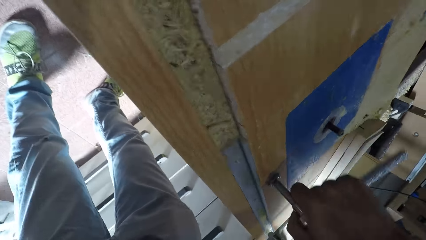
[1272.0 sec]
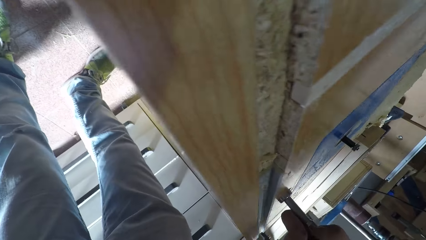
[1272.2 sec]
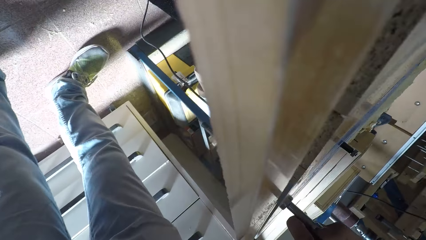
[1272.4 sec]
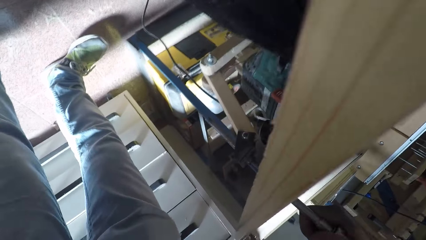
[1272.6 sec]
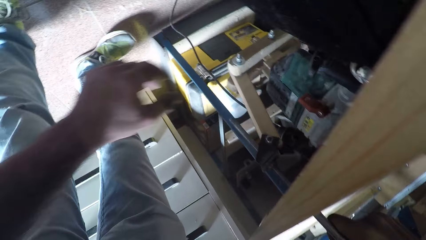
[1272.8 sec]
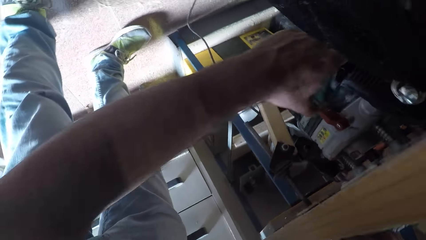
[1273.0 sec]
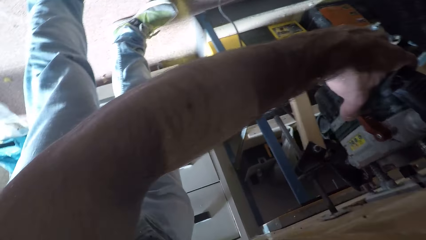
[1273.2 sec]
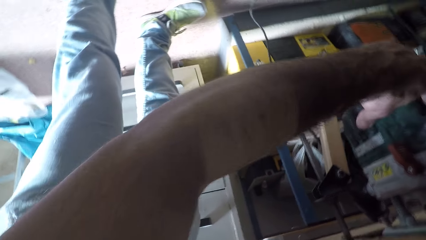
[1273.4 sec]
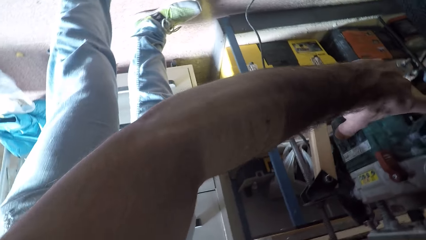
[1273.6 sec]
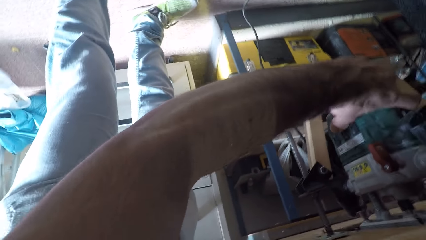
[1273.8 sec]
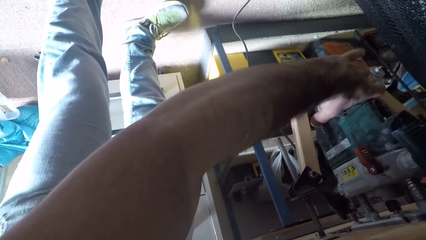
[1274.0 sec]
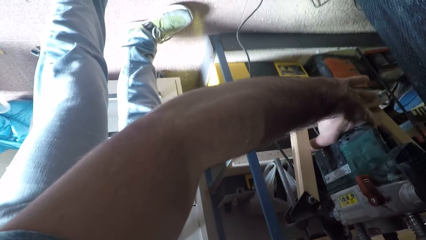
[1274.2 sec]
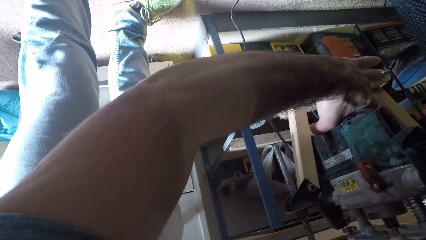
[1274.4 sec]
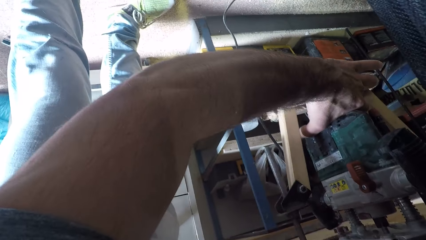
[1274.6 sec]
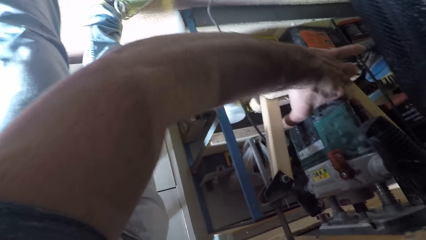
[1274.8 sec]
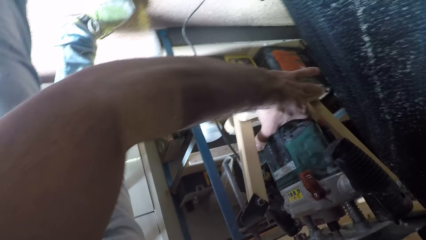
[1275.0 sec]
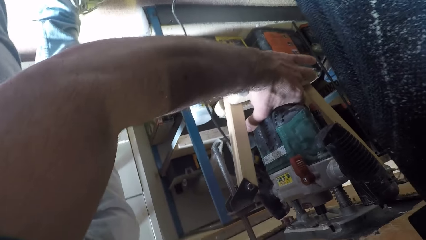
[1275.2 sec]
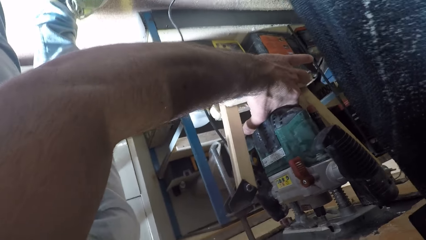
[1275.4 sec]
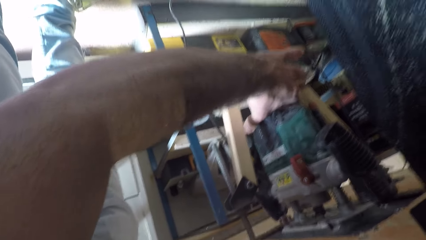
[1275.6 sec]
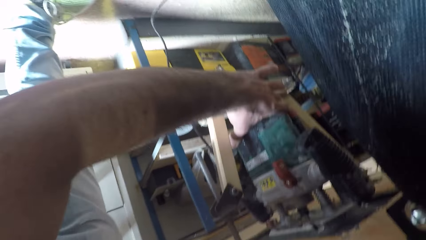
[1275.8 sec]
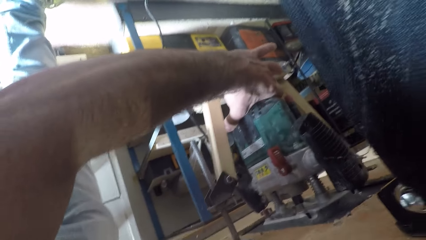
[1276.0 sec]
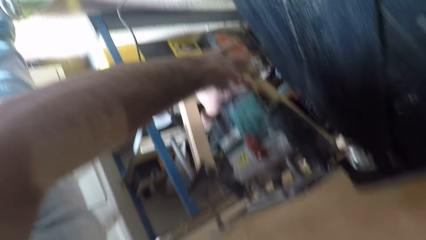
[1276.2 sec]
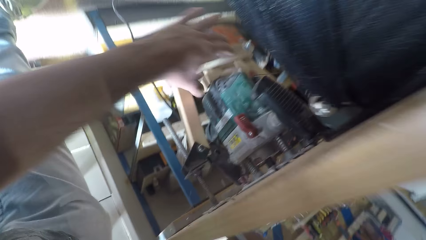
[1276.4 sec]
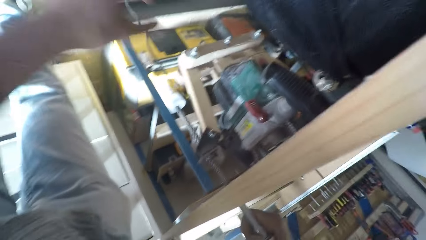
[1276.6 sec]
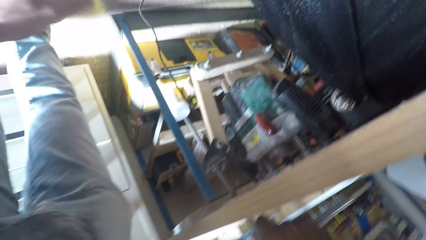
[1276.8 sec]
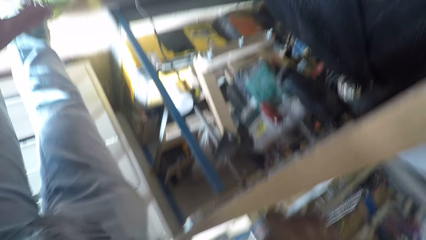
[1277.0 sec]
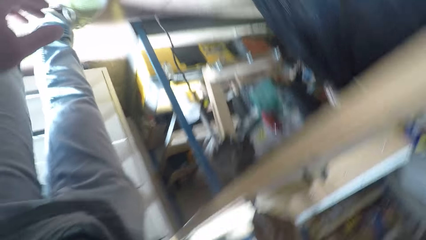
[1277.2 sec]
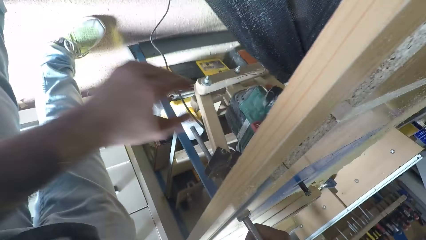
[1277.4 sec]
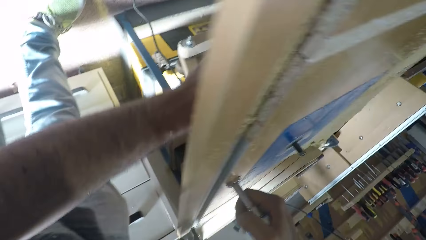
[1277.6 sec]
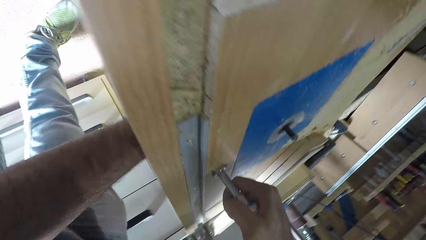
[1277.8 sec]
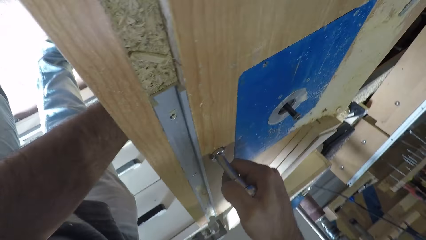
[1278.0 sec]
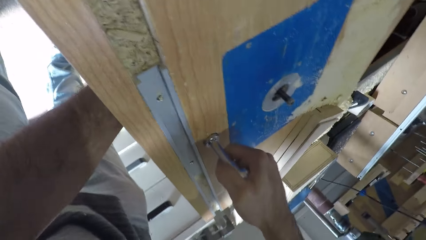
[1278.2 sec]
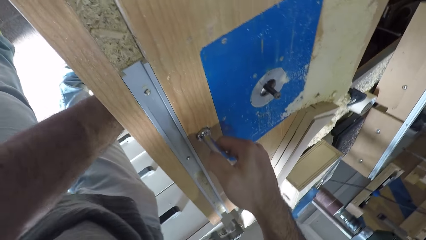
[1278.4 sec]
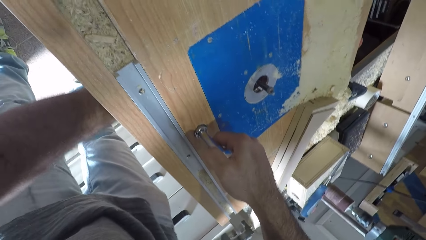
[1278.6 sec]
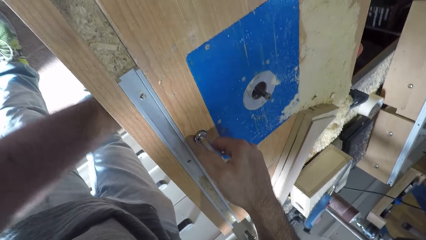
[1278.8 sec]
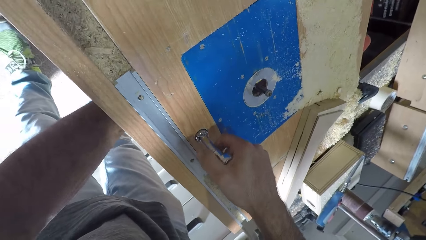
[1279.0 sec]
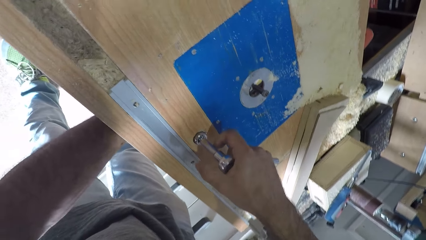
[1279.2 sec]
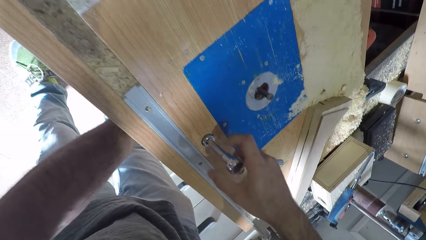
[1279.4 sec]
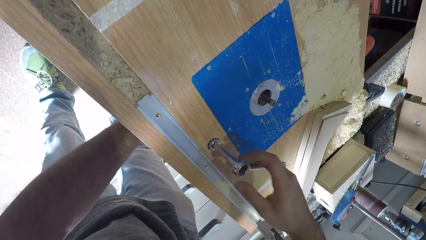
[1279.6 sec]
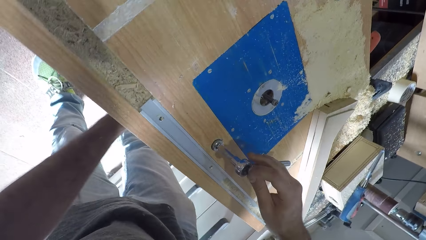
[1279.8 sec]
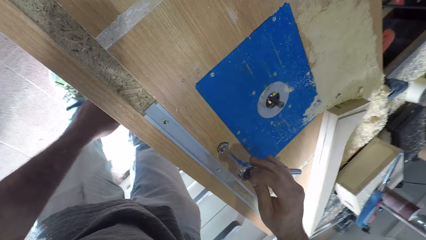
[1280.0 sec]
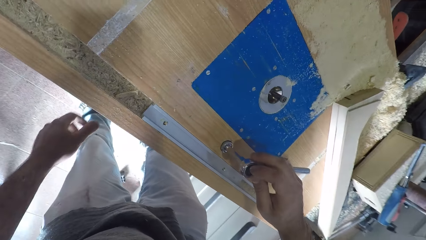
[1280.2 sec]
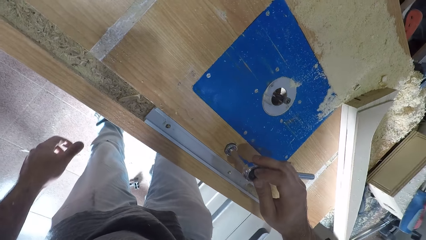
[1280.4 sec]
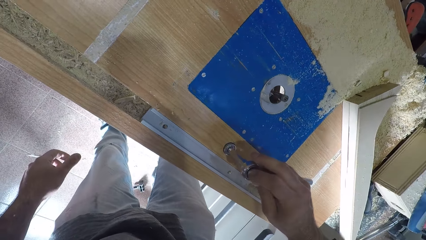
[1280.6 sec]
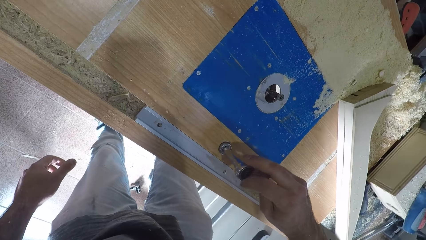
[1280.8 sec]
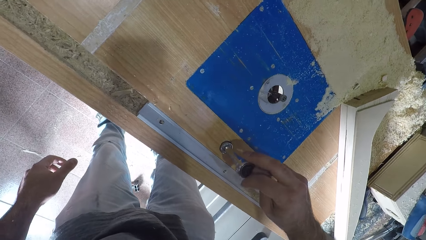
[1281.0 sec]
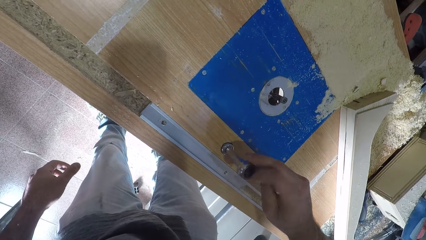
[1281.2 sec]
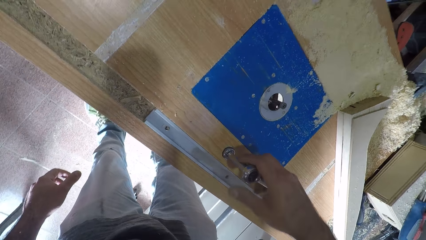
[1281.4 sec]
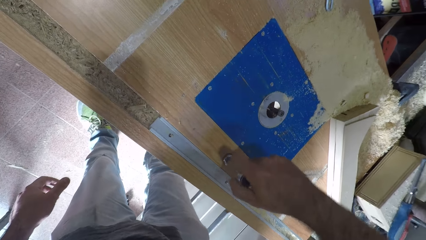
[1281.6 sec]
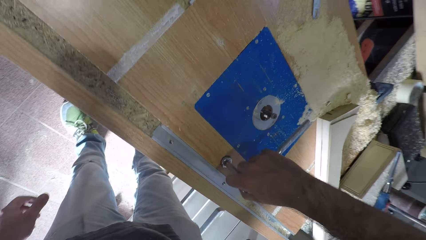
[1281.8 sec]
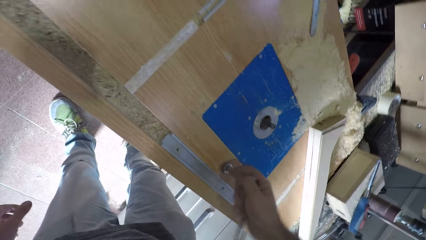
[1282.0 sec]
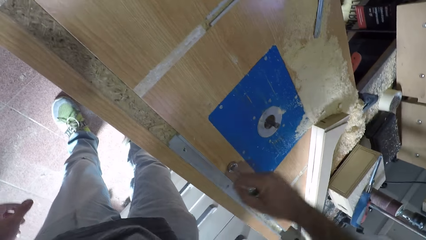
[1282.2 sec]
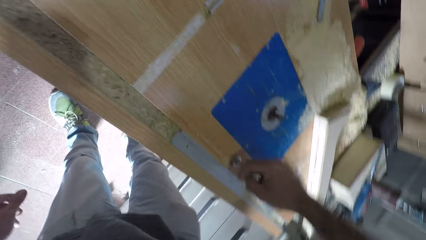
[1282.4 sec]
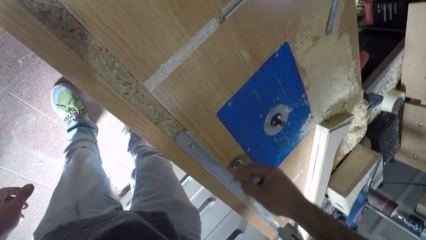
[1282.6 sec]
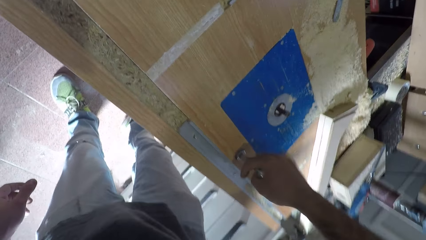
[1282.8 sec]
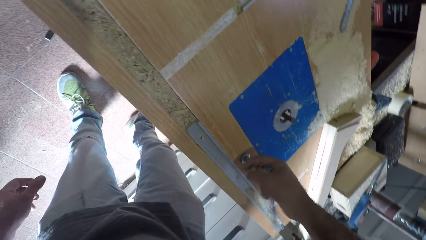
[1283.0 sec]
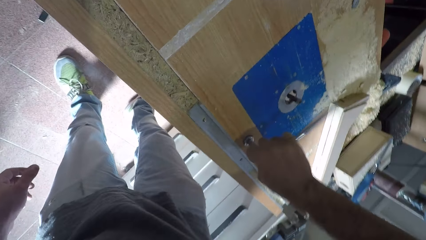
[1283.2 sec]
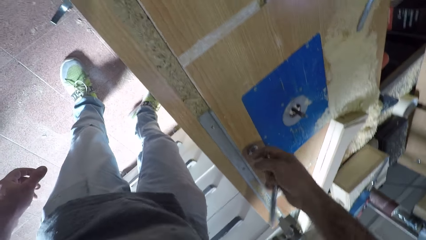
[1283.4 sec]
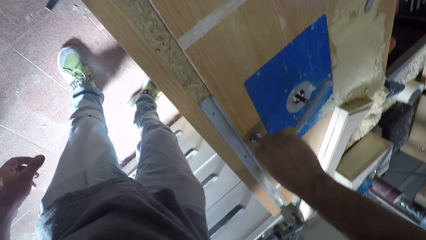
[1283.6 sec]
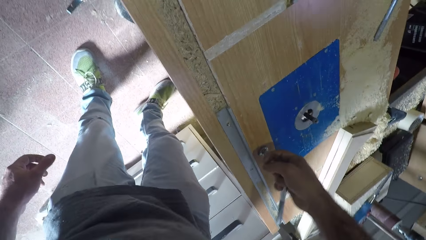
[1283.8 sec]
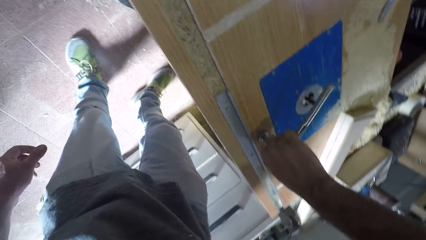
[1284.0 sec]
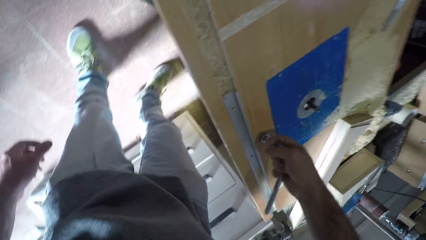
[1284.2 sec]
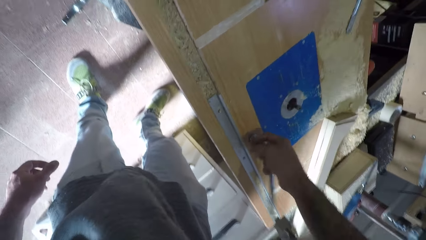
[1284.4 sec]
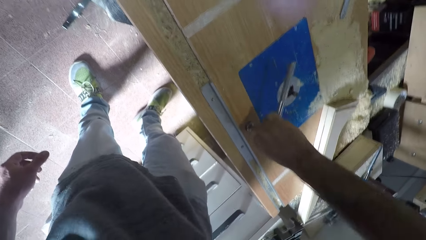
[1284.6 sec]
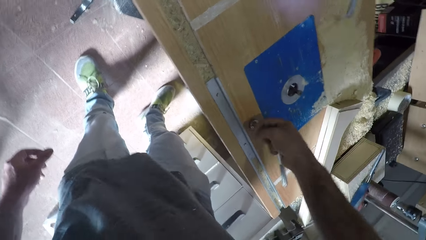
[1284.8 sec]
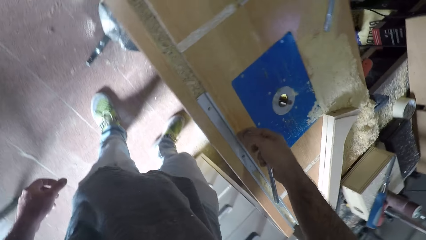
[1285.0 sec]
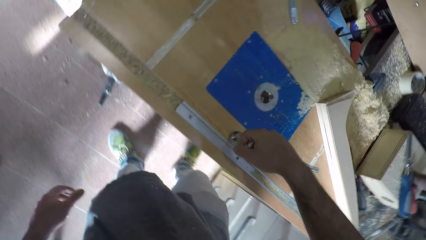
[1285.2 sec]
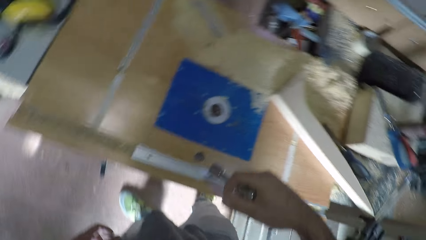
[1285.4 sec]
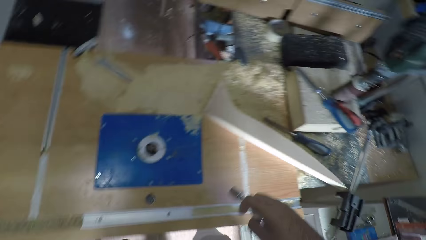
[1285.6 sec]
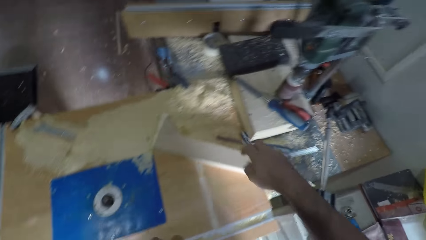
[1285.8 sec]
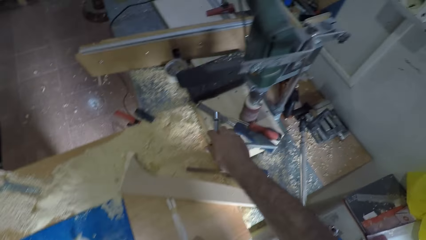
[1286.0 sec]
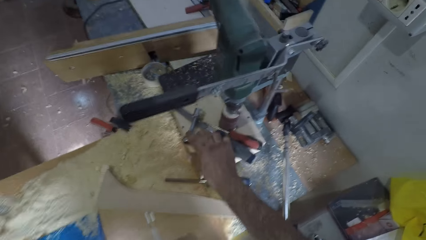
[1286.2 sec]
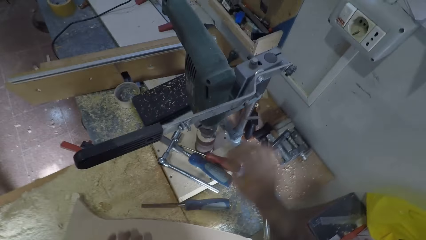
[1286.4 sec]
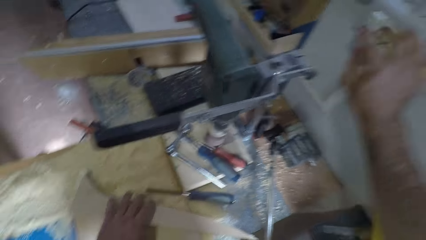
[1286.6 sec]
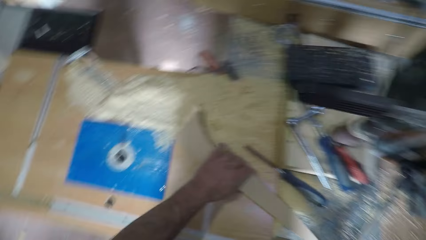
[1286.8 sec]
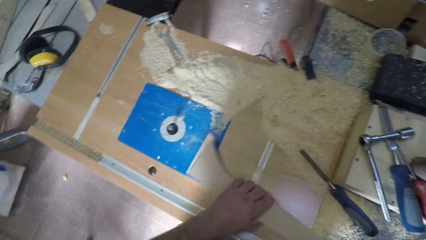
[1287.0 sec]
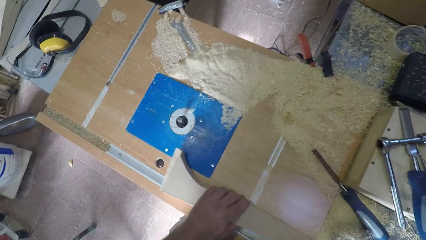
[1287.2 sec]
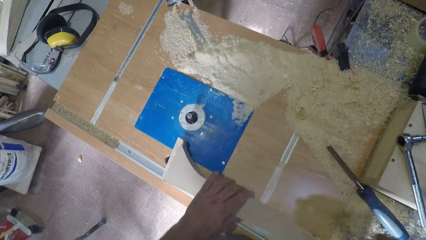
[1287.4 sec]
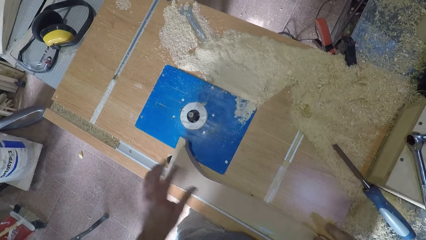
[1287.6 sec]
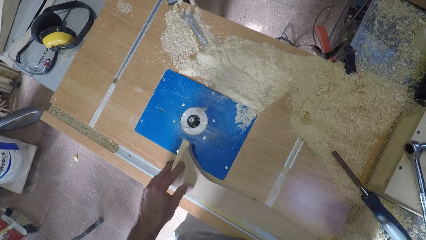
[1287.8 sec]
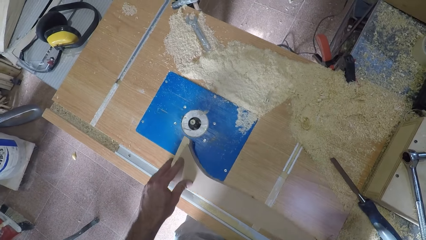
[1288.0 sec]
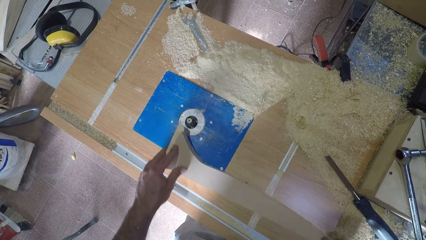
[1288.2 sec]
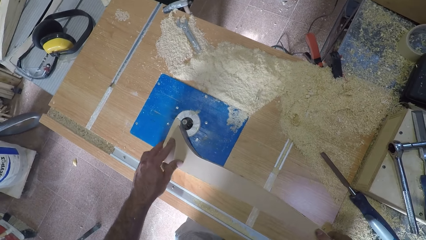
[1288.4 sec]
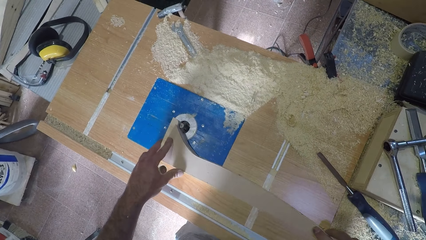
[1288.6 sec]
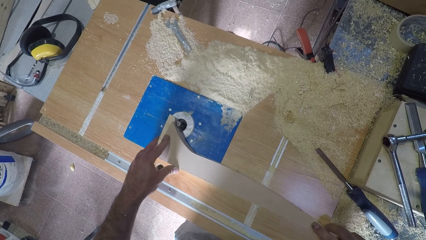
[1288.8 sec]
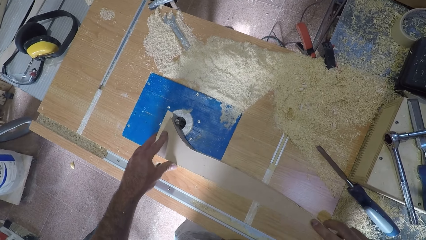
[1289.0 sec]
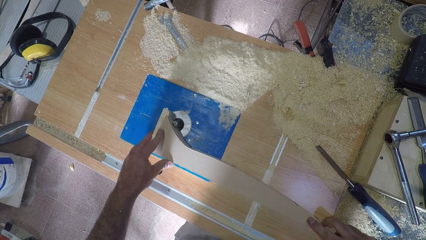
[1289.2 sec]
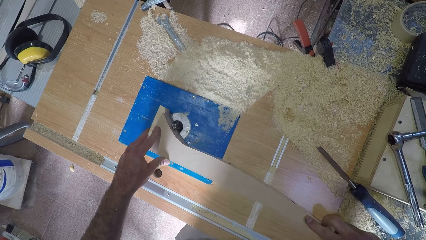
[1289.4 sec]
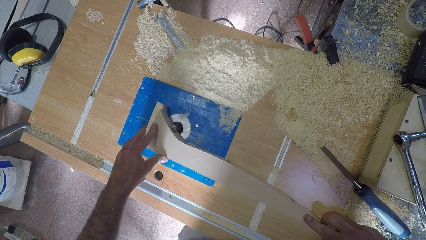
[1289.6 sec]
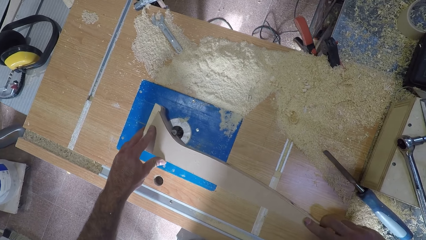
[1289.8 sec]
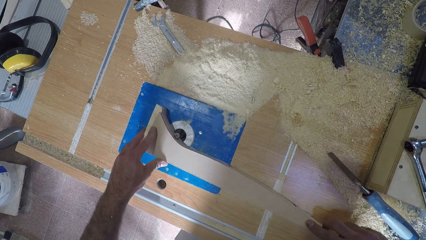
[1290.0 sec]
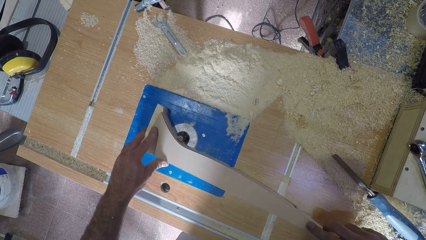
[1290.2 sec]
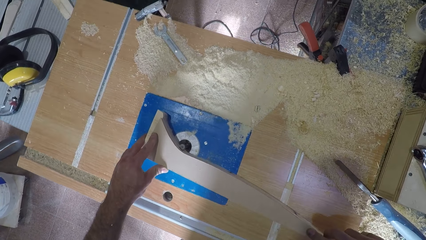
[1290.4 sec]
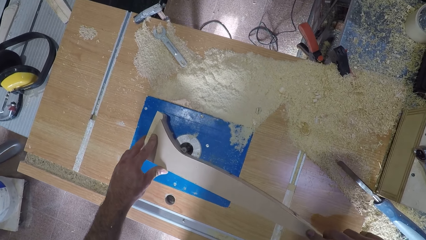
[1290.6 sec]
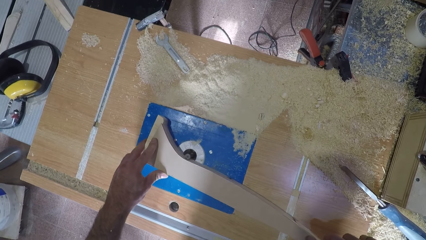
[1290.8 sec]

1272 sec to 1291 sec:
The camera wearer holds the motor. He adjusts the engine under the table saw with his left hand. He pulls the motor. He removes his left hand from the engine. He adjusts the engine under the table saw. He holds the spanner tightly with the knot screw with his right hand. He holds the bottom of the curving machine. He removes his left hand from the engine under the table. He whirls the spanner. He tightens the knot screw with the spanner. He removes the spanner from the knot screw. He drops the spanner on the table saw with his right hand. He turns on the table saw. He moves the wood with his left hand on the table saw. He holds the timber. He moves the wood on the table saw. He holds the timber. He curves the timber. He smoothens the edge of the wood with the table saw.
